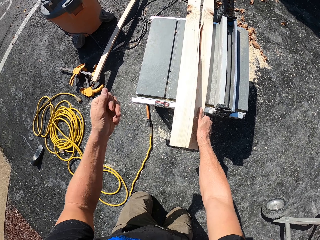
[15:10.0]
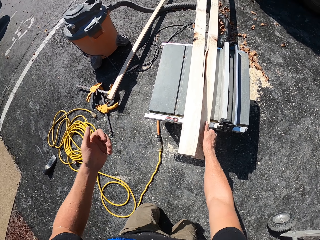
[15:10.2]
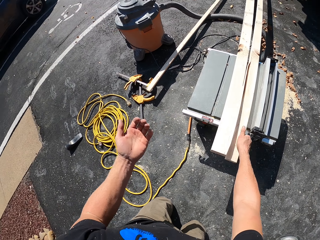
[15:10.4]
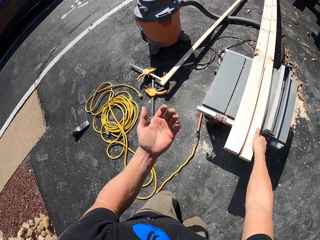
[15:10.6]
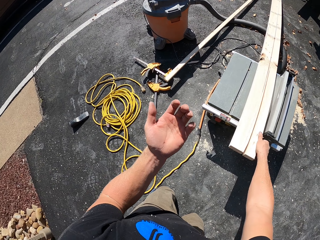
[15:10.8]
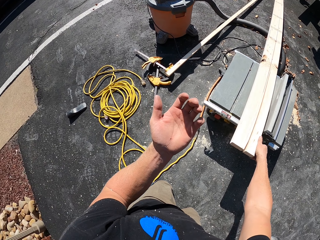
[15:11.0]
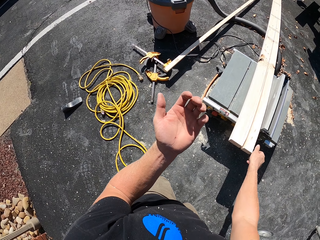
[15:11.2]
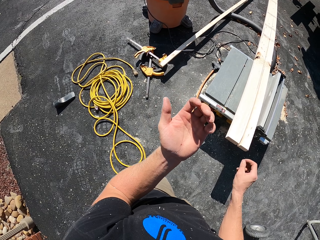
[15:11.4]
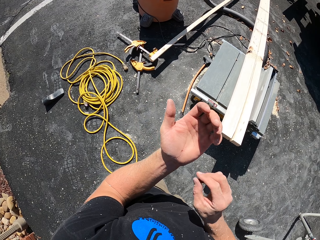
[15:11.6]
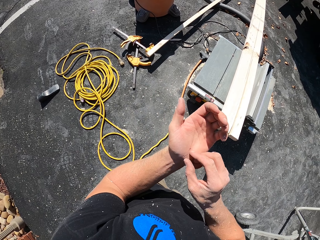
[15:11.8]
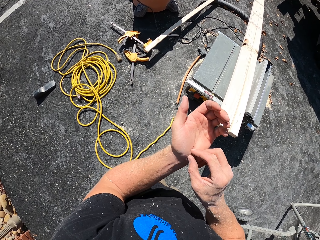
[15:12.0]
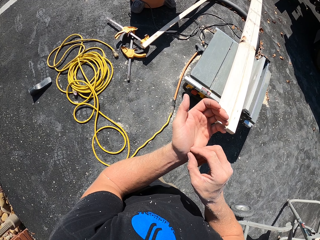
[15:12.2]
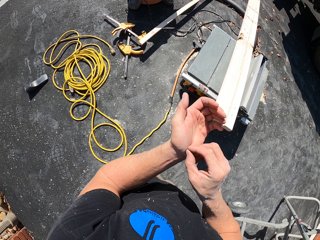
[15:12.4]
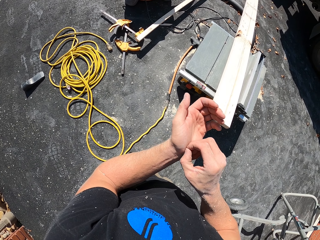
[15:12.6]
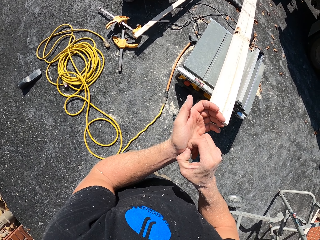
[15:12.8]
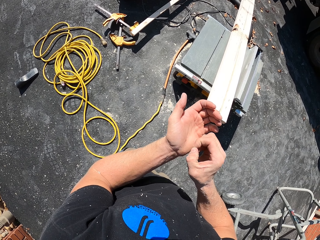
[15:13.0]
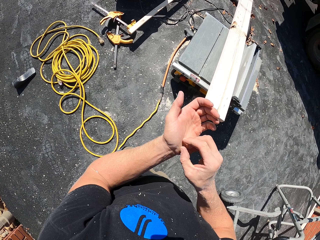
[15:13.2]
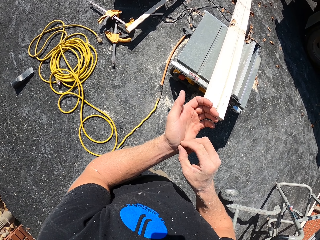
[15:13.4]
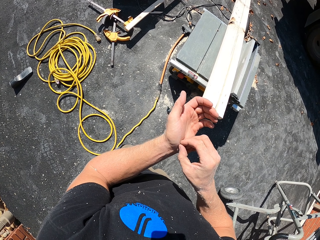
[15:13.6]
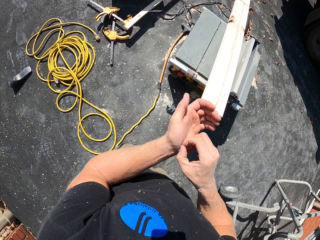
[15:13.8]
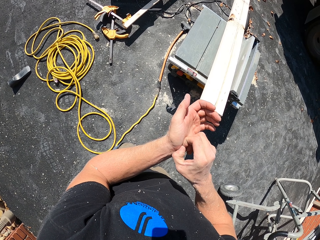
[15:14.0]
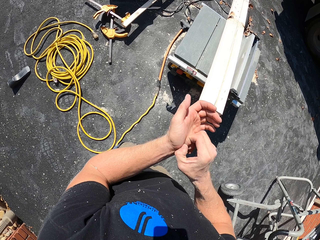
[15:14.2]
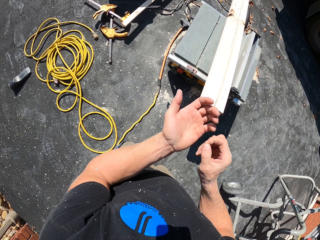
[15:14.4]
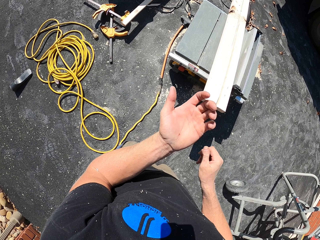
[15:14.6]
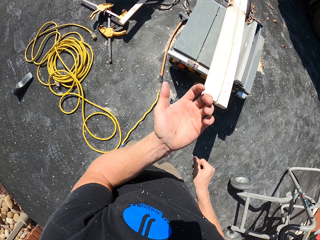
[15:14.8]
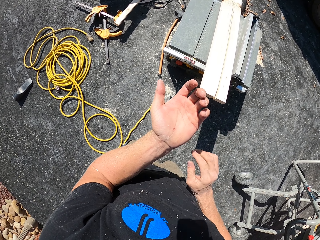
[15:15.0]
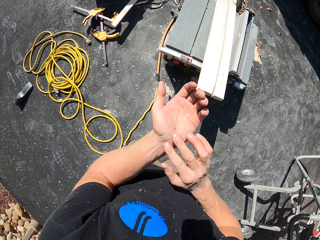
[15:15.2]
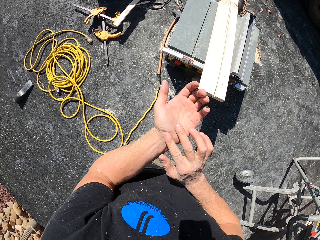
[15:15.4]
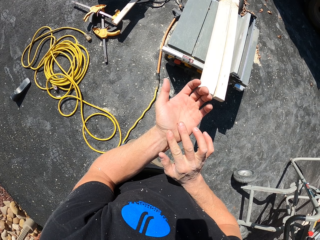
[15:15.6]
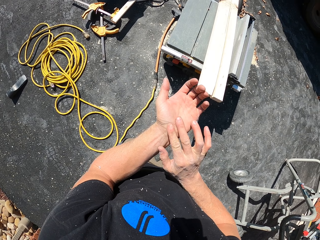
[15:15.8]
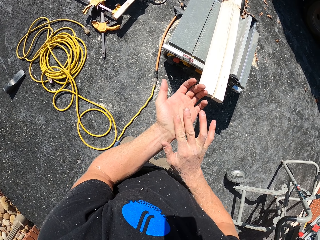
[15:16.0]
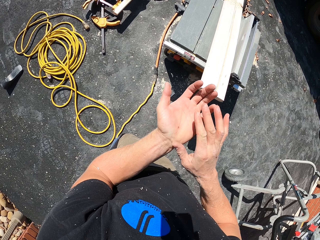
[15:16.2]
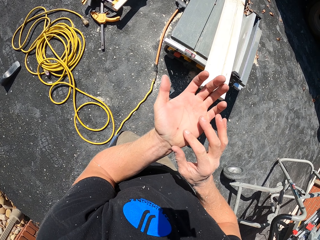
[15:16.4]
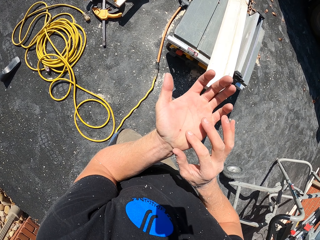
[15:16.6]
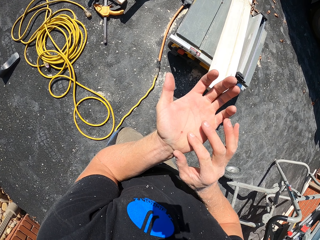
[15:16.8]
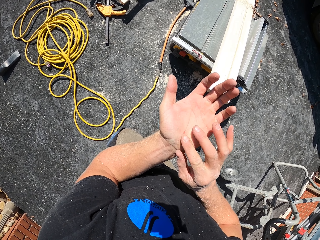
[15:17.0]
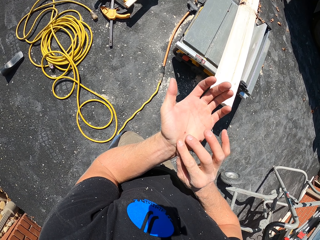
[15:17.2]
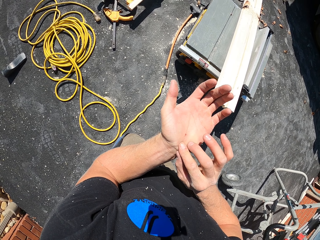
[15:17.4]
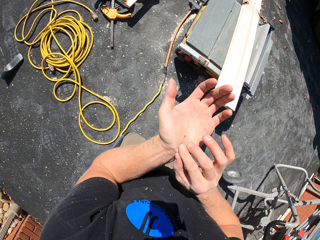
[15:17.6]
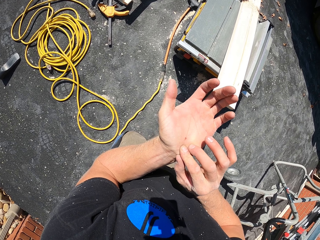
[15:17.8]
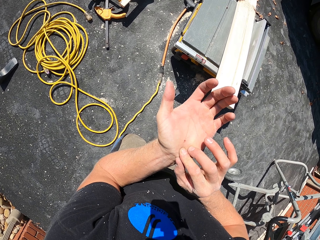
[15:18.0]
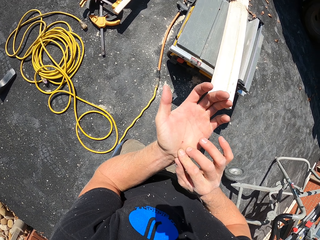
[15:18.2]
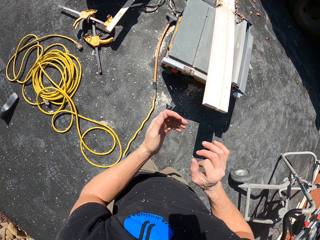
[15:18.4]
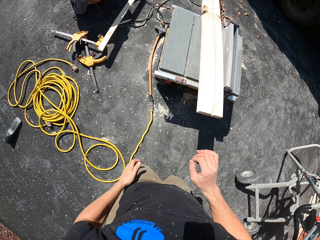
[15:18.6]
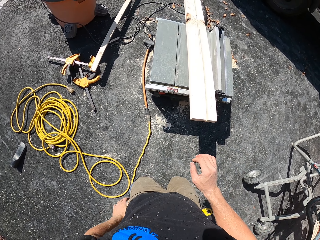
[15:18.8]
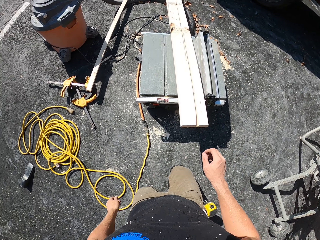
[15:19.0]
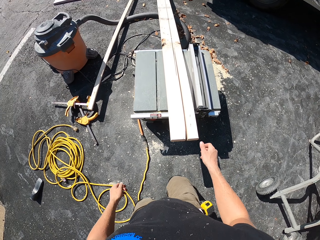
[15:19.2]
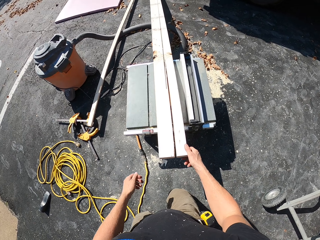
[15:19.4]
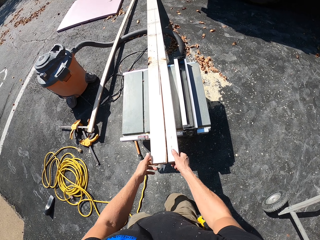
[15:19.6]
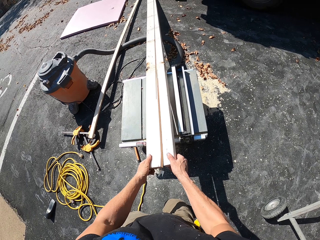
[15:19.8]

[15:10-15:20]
The camera wearer looks at the left hand. They remove the piece of wood on the left hand. They drop the piece of wood down. They touch the left hand.

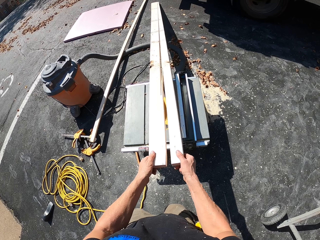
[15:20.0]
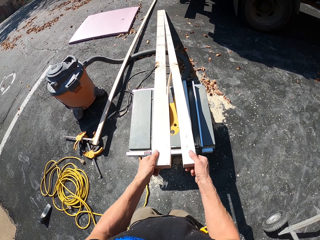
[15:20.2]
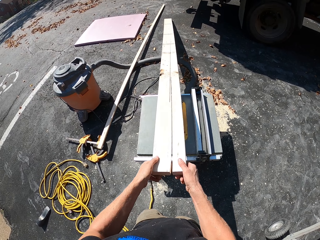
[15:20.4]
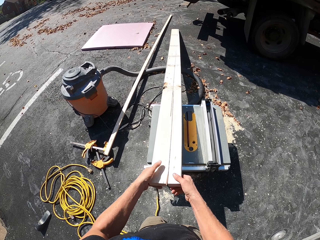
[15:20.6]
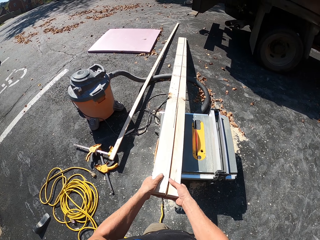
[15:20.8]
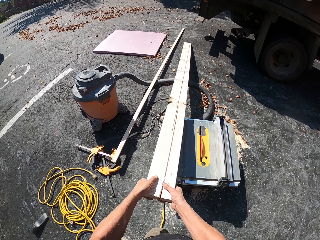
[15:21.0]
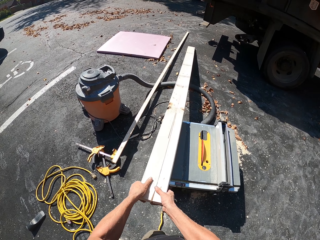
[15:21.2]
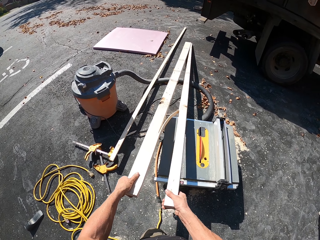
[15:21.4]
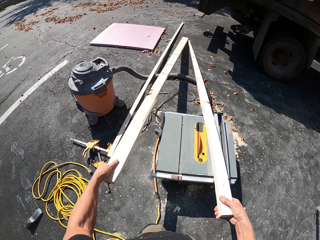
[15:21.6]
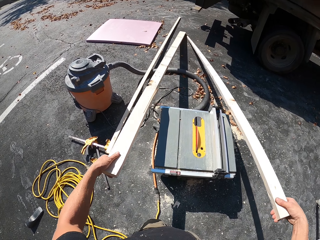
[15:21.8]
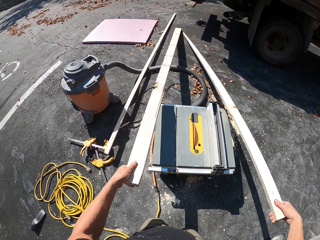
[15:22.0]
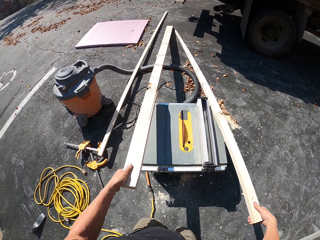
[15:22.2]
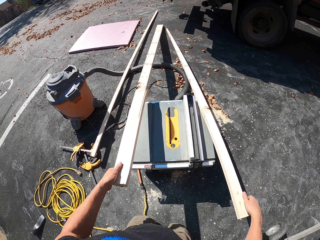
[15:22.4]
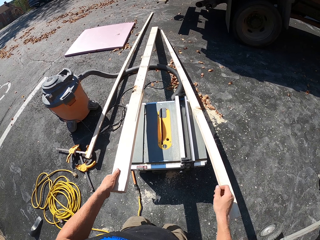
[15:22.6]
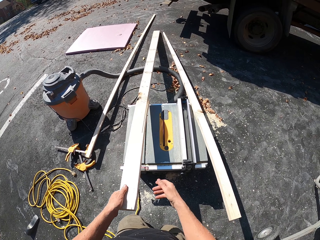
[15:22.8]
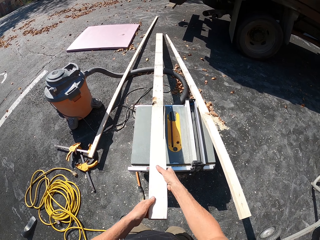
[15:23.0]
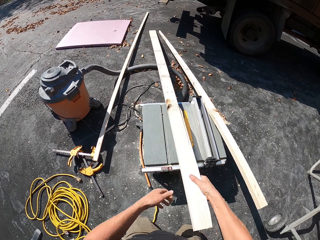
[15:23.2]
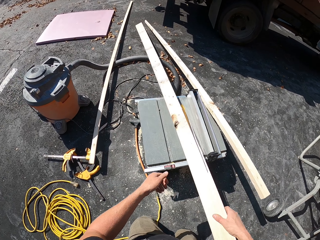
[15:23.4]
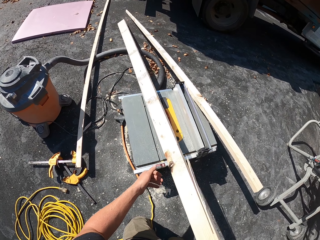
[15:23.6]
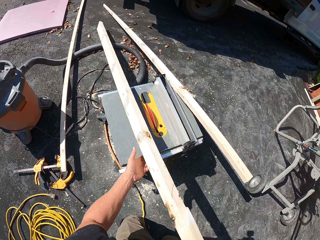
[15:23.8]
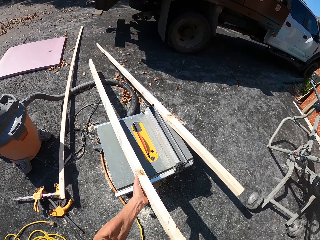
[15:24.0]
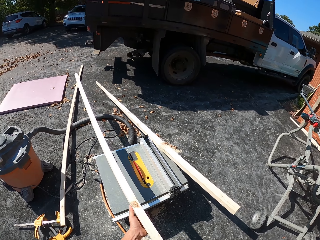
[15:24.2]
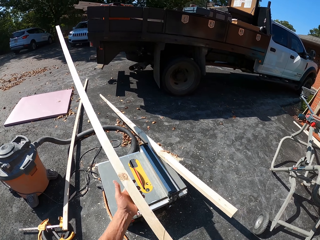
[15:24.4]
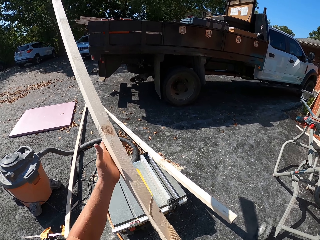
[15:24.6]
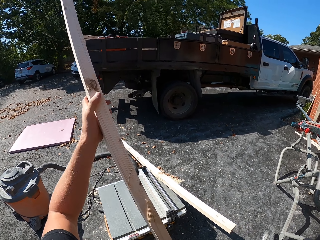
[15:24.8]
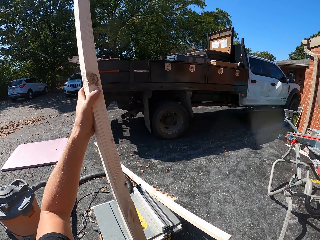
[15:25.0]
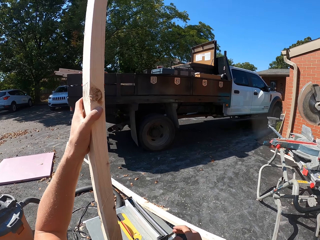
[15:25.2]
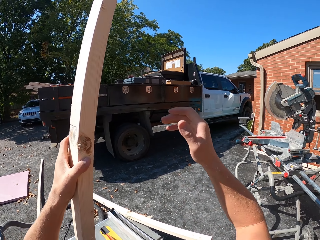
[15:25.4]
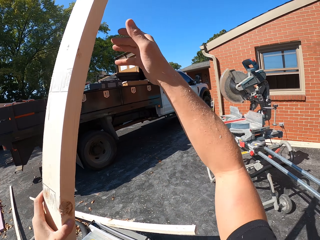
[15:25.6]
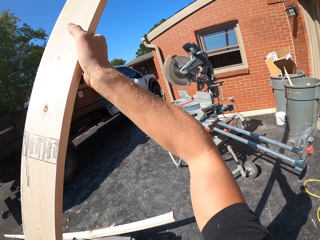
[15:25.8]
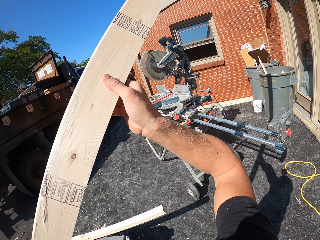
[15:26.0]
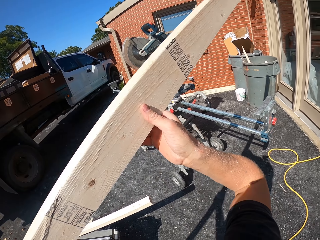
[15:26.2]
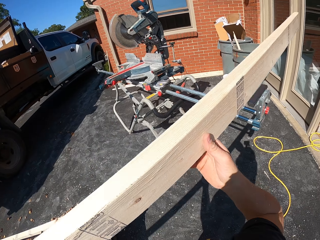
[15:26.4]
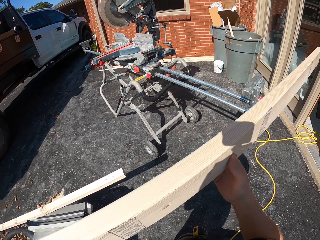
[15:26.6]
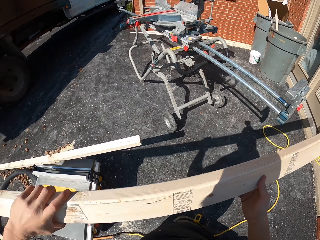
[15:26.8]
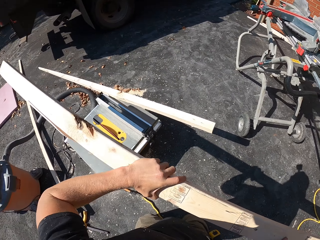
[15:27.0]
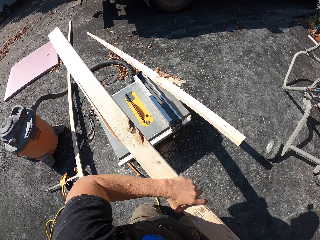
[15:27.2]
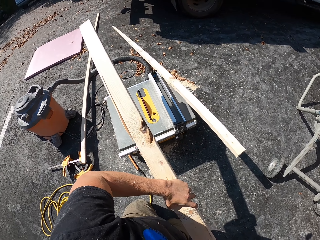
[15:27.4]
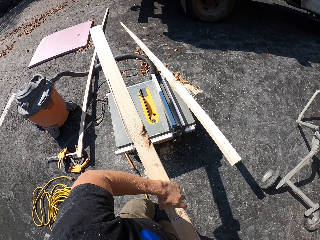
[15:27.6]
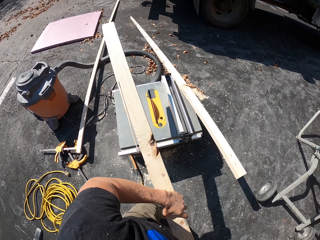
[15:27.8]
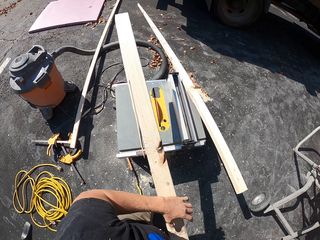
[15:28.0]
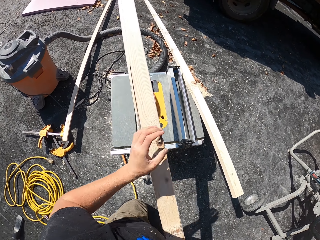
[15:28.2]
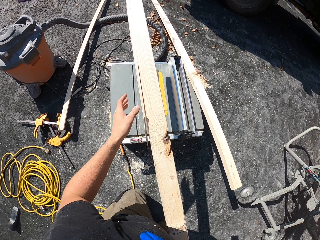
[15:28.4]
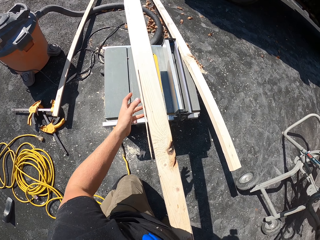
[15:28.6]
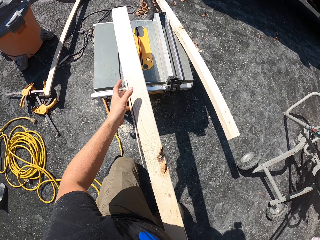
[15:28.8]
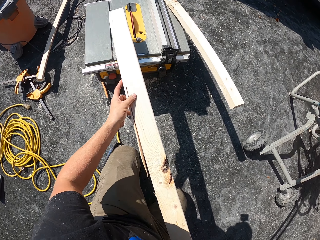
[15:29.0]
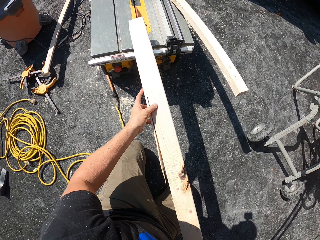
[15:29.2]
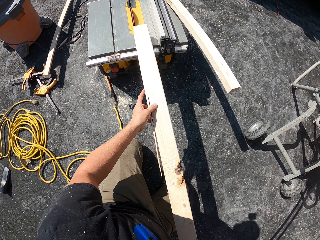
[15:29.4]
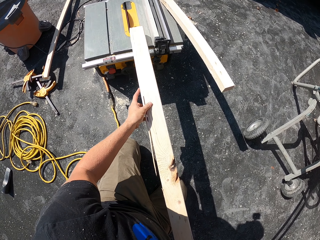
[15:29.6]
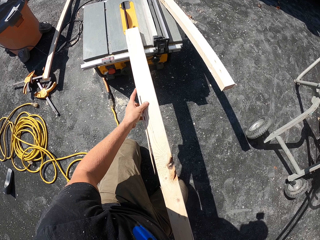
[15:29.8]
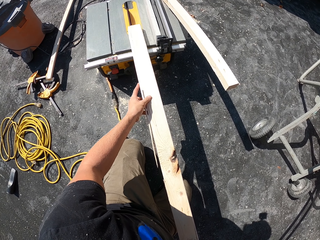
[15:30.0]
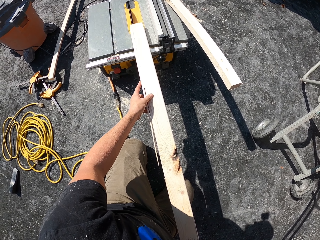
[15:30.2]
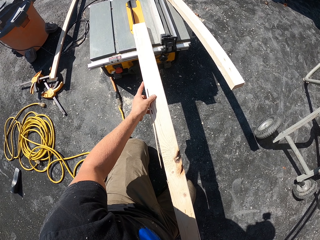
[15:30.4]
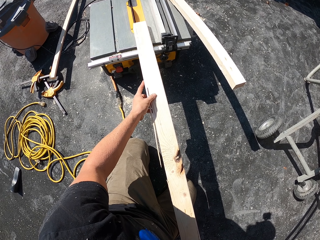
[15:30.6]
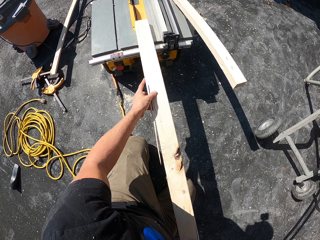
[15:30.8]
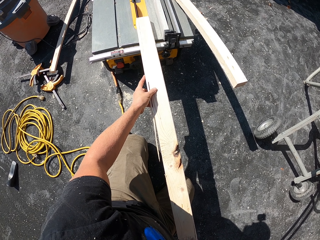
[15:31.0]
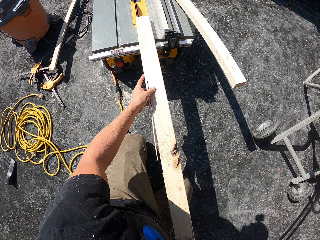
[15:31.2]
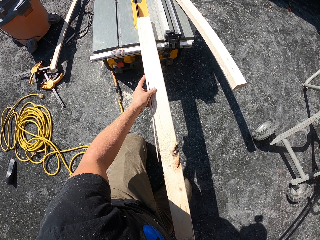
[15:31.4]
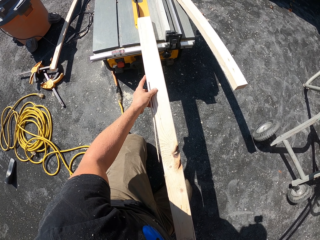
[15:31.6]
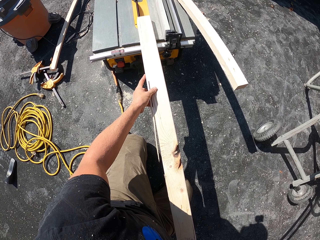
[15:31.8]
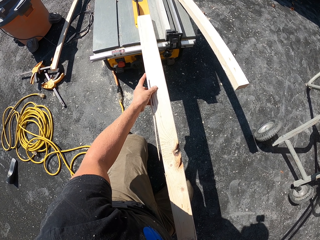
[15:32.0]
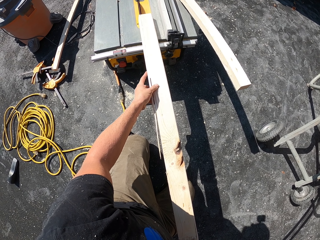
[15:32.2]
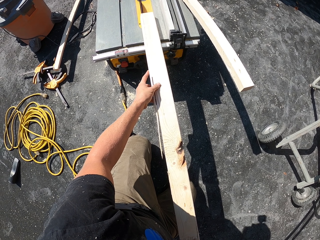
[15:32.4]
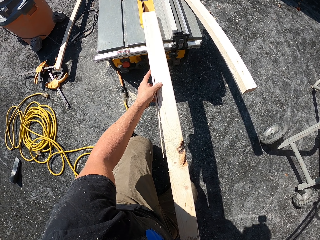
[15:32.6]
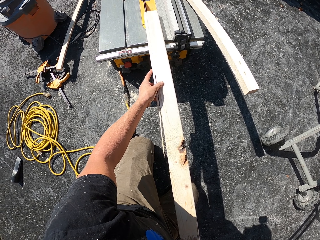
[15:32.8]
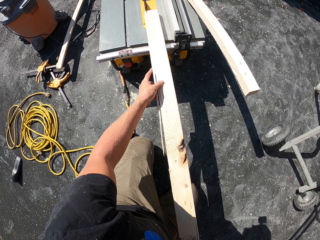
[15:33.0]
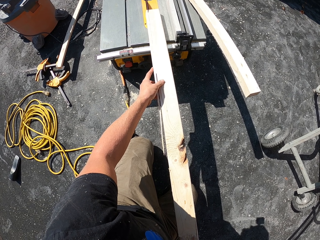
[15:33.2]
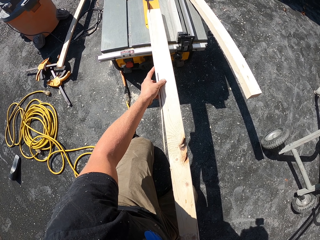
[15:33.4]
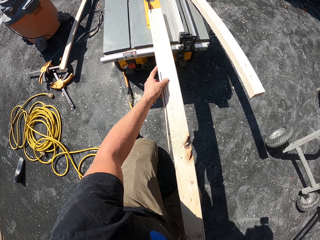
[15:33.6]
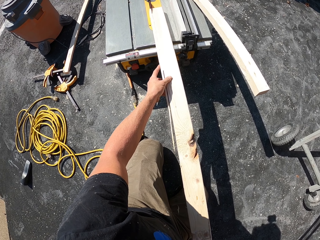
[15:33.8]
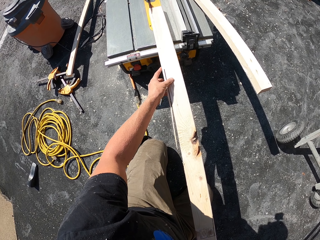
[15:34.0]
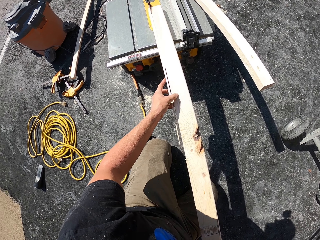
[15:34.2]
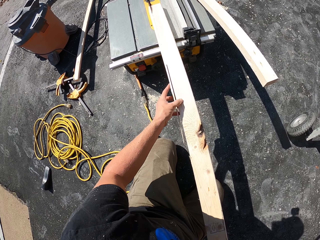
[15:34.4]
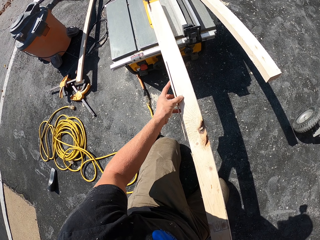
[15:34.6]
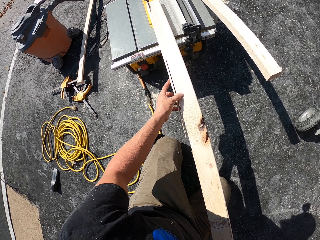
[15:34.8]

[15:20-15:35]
The camera wearer picks up the wood. They split the wood. They detach the pieces of wood. They place the wood on the wood cutter machine. They pass the wood to the right hand. They pick up the wood. They place the wood on the wood cutter machine. They cut the wood with the wood cutter machine.
